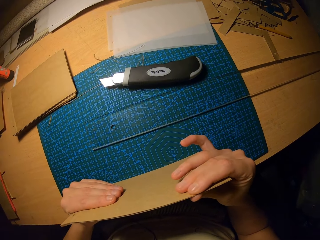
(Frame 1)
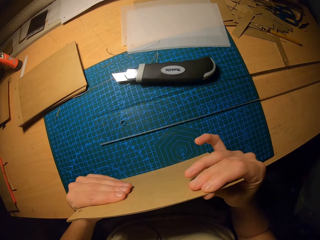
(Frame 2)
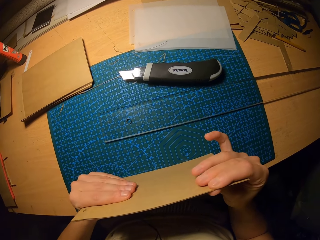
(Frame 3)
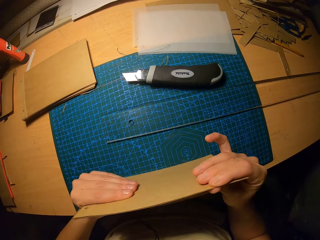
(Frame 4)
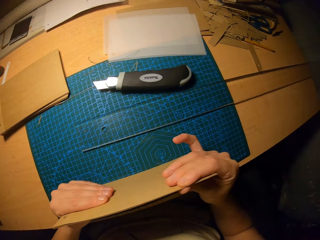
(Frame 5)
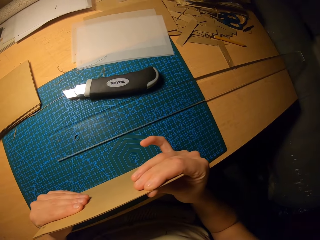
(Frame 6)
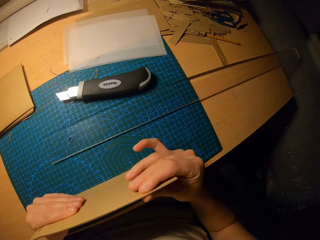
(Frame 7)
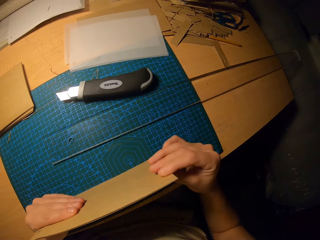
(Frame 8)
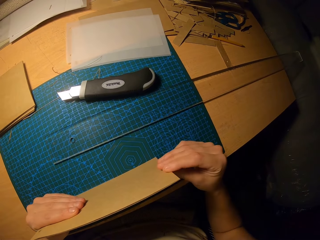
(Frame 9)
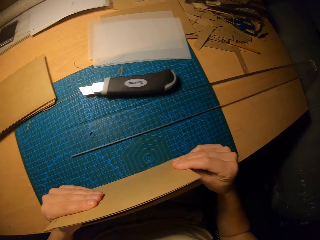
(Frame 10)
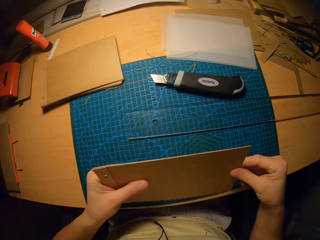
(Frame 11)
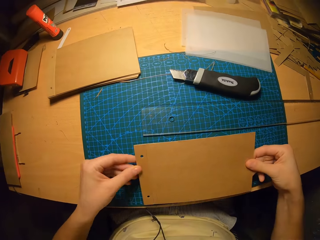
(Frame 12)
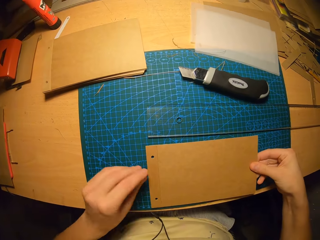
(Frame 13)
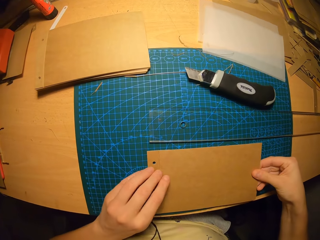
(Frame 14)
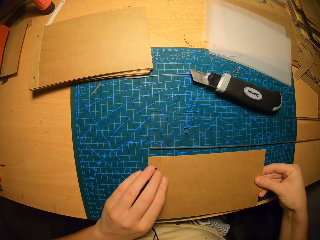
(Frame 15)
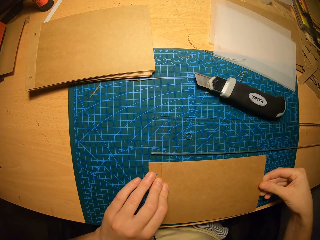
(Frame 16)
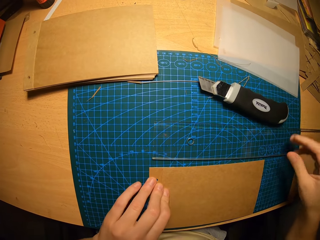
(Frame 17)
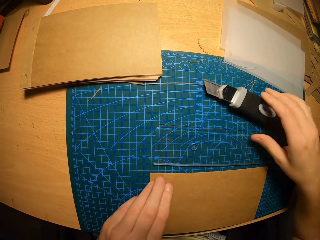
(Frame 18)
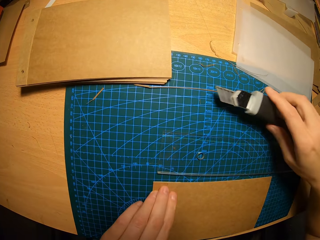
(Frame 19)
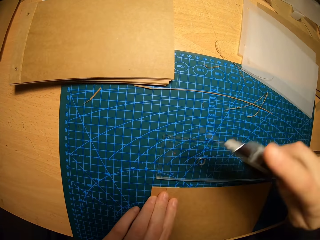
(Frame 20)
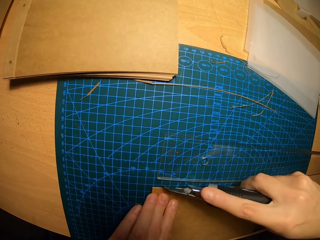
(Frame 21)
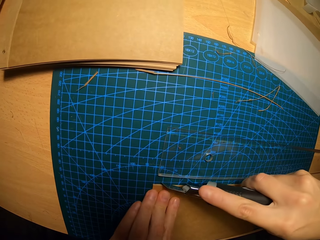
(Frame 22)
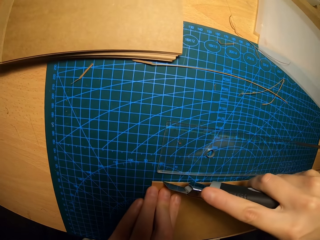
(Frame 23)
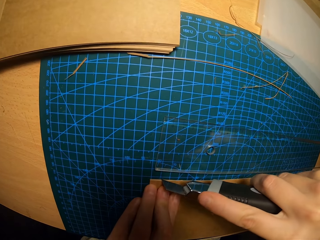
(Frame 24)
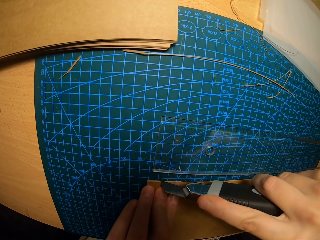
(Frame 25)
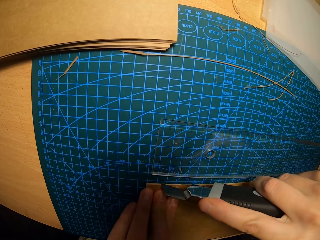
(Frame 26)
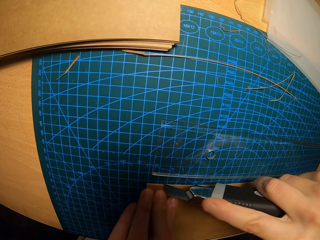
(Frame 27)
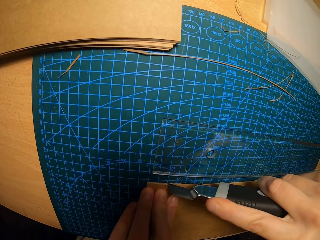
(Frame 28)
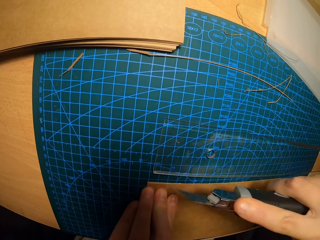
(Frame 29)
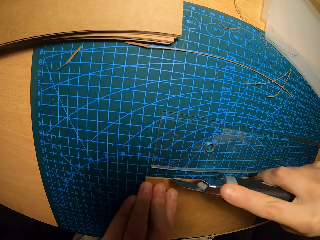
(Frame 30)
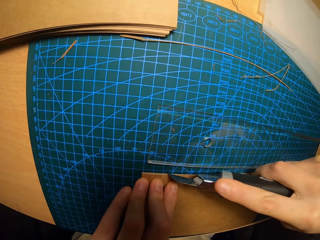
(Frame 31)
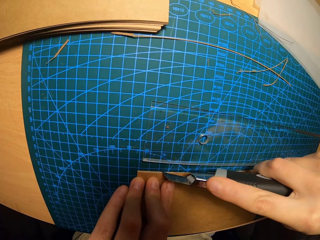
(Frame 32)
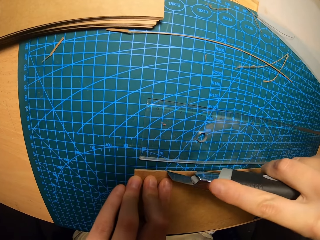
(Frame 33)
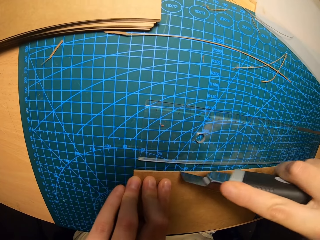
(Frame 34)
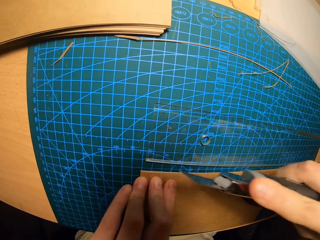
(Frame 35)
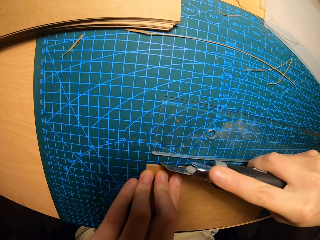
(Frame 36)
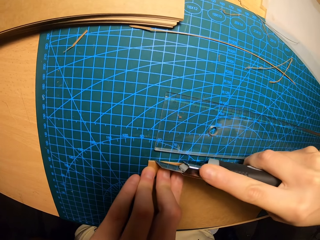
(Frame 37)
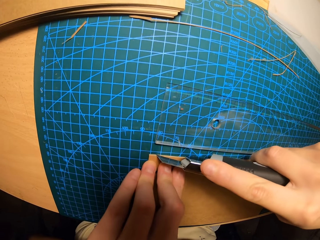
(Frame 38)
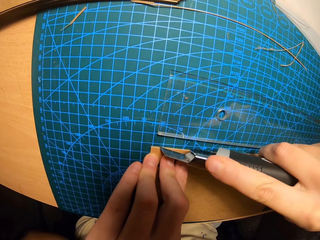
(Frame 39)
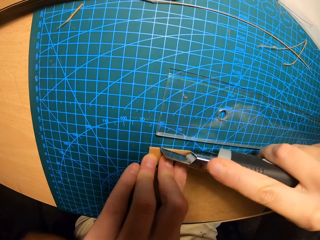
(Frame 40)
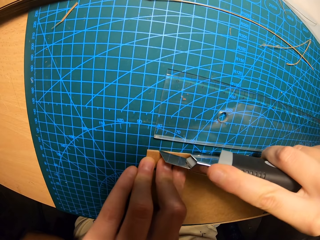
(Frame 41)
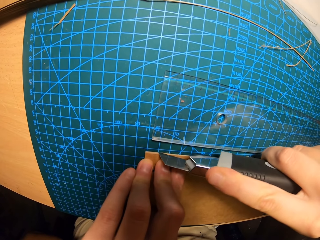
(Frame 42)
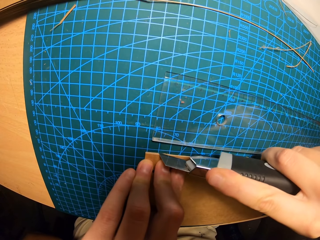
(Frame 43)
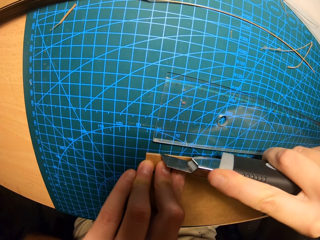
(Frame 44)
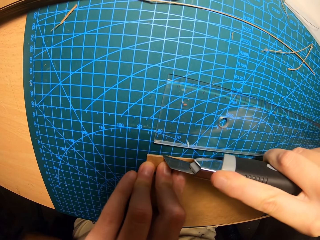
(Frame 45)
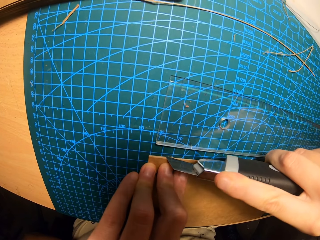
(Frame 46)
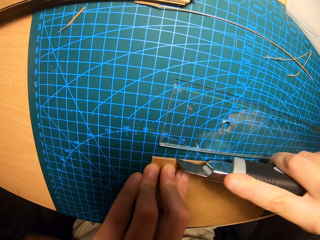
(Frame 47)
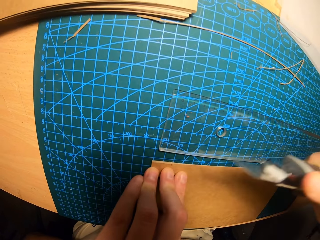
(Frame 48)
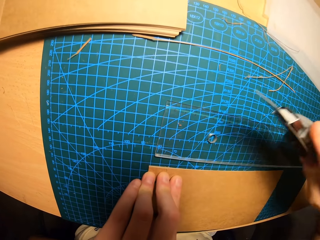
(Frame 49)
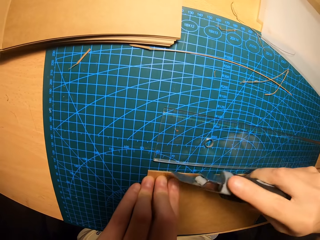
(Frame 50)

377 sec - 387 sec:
The camera wearer places the paper on the table. They pick up a pen knife or paper cutter from the table. They carry the paper cutter. They cut the brown paper. They remove the excess paper repeatedly.

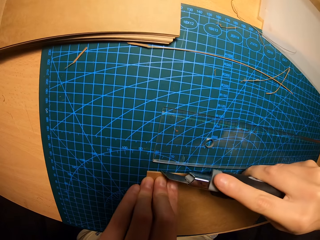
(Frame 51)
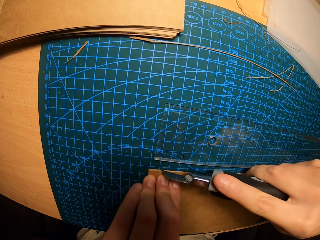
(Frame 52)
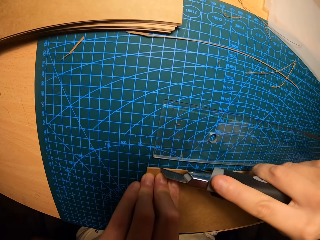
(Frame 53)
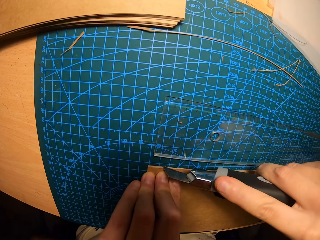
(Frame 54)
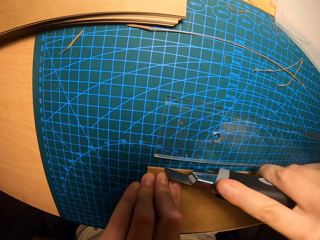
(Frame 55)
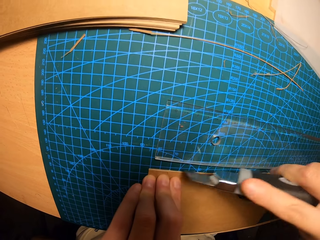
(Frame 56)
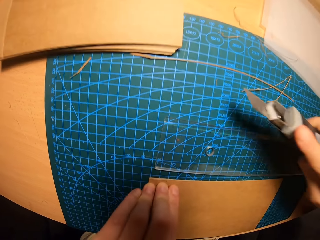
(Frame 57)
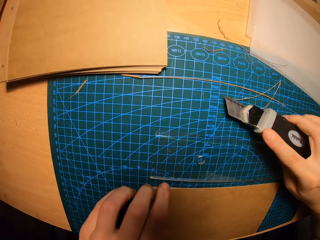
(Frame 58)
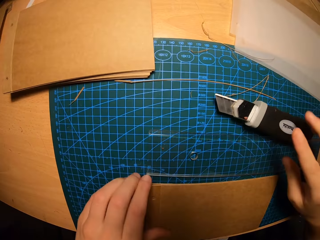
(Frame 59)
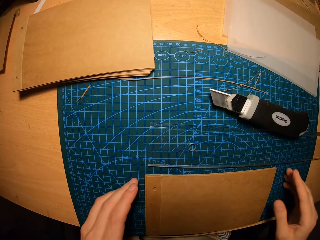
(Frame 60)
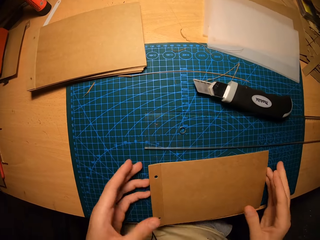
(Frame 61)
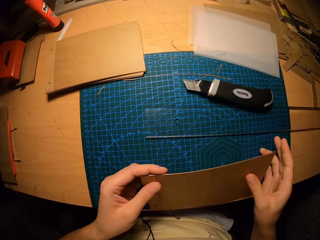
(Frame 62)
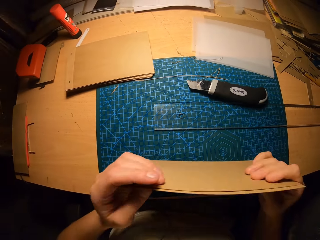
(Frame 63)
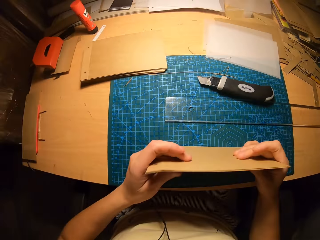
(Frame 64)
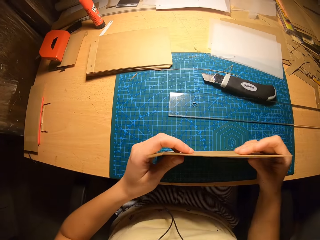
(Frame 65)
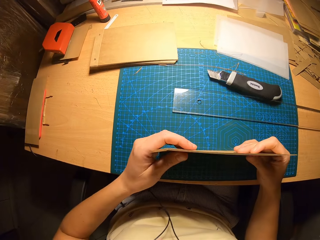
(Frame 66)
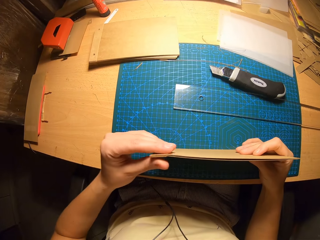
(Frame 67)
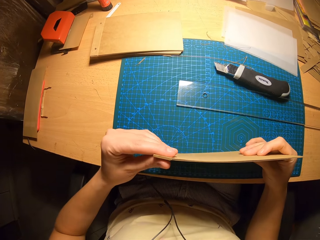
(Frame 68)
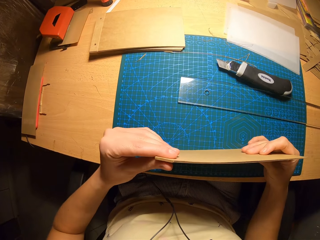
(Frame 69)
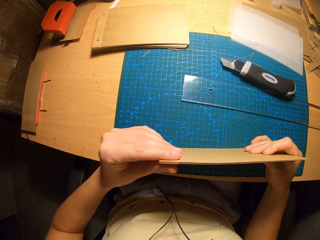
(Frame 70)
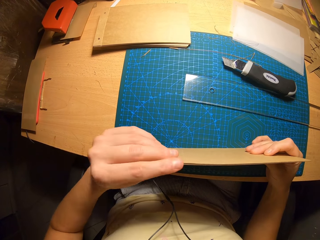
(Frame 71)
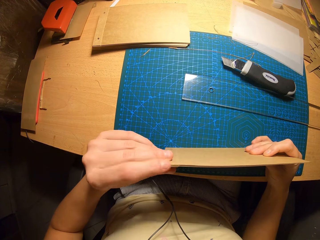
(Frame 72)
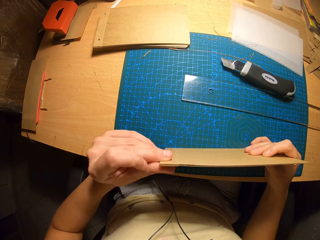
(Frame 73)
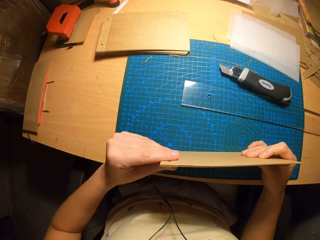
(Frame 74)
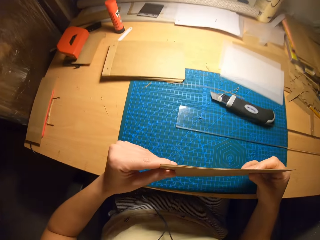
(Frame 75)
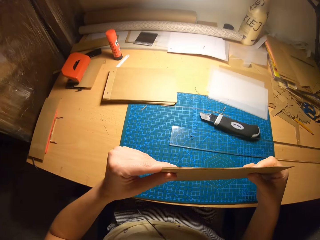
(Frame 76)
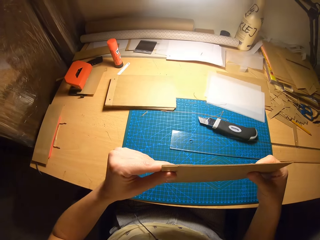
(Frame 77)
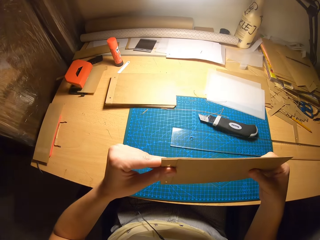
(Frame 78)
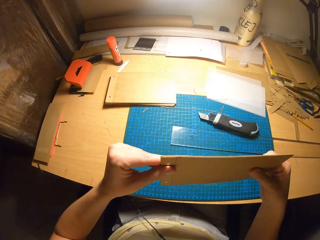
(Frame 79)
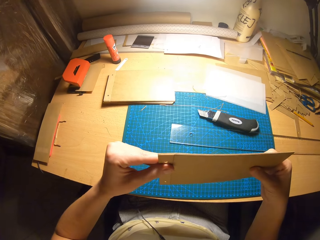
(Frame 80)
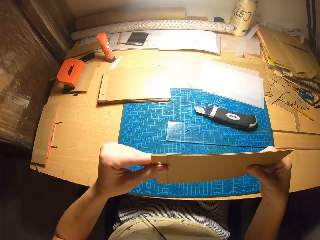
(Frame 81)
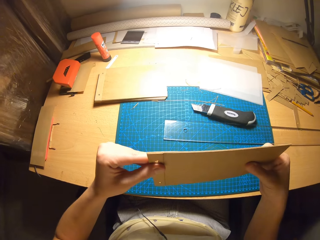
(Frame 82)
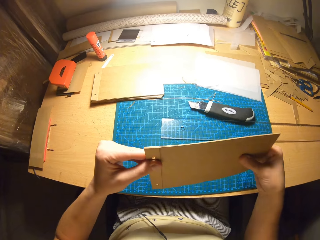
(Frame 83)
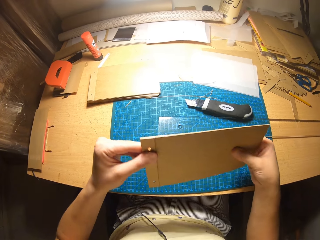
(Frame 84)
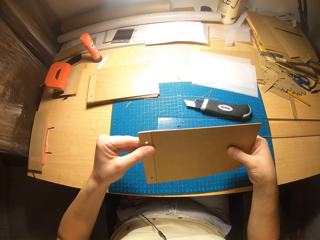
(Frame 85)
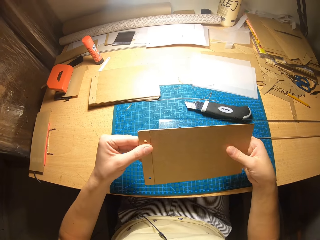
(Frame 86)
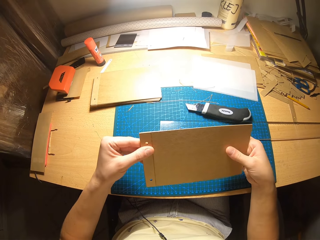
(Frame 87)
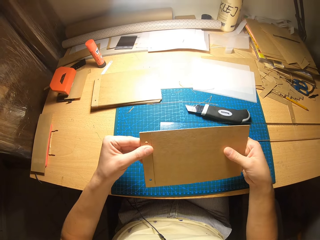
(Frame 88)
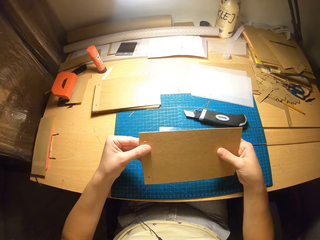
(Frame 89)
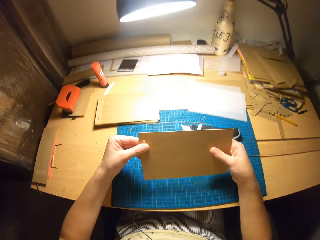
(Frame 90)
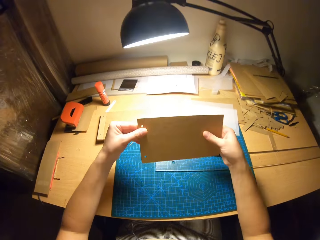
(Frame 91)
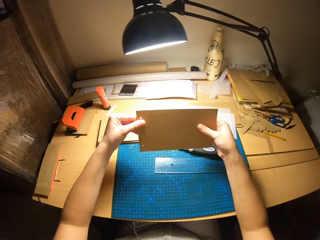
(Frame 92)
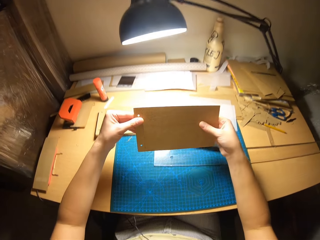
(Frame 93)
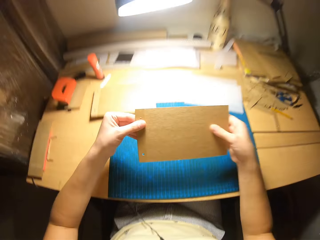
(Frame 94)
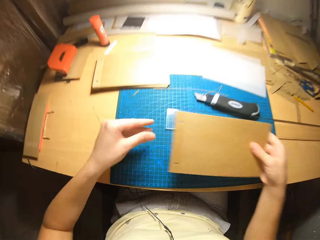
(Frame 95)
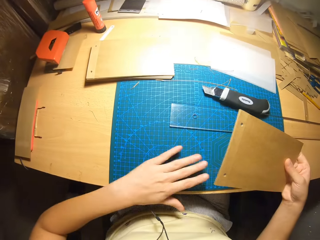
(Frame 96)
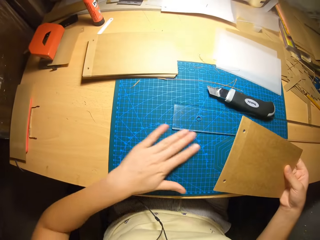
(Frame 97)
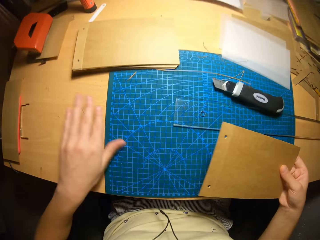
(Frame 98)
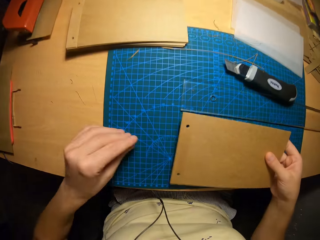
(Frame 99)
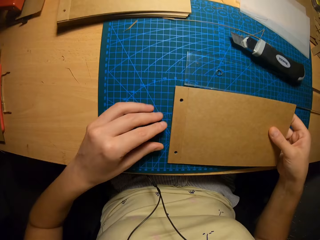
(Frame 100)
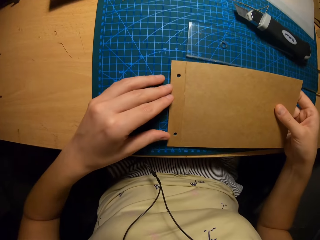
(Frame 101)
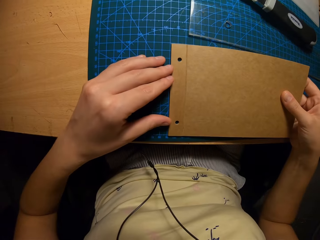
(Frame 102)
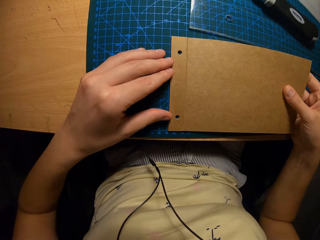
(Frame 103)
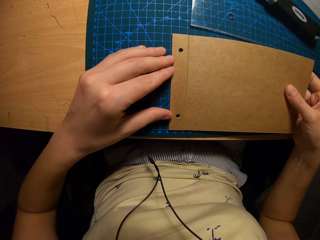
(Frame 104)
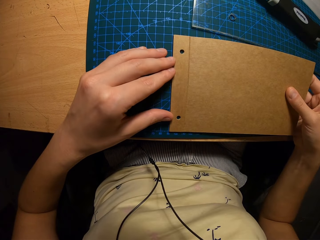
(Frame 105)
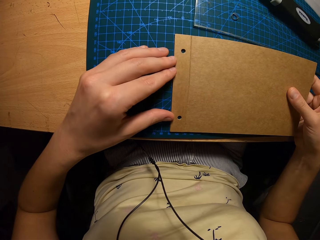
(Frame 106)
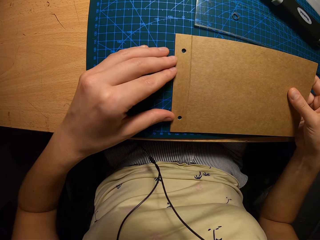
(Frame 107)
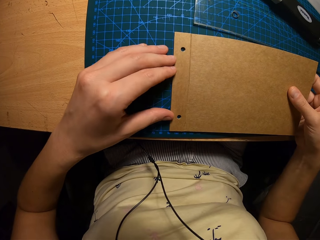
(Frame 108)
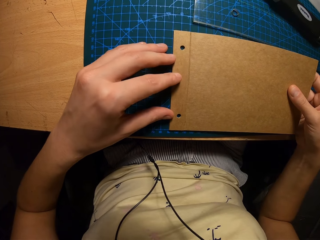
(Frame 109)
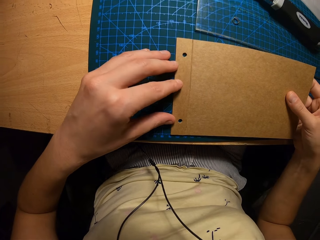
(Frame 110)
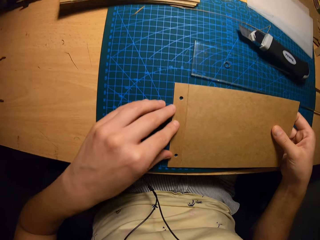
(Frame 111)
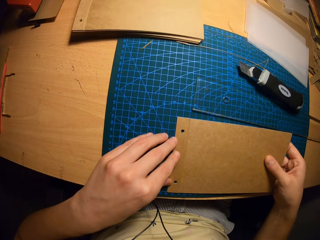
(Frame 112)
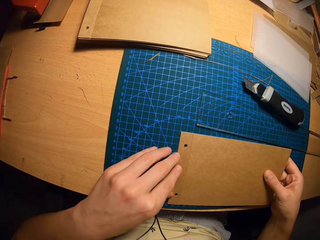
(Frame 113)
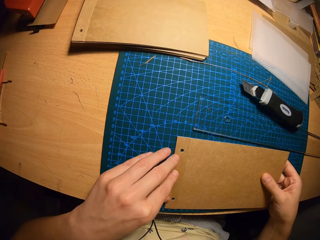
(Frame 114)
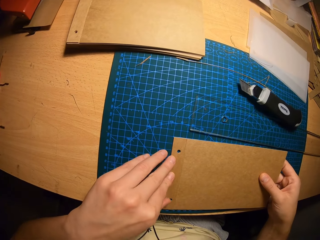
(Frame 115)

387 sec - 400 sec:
The camera wearer places the pen knife on the table. They pick up the paper from the table. They press the paper with both hands. They lift up the paper. They move hands towards the lights. They remove excess paper from the table. They place the paper on the table.
